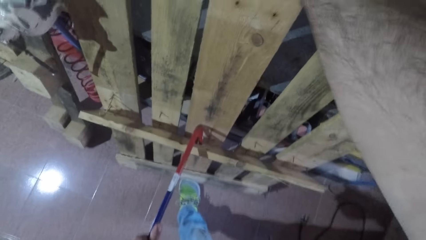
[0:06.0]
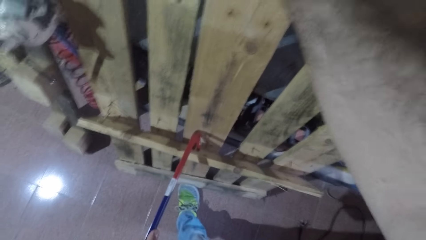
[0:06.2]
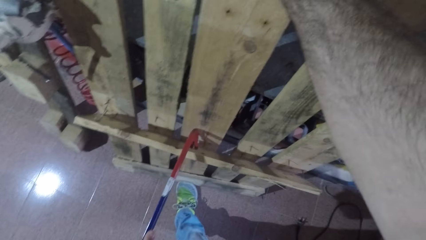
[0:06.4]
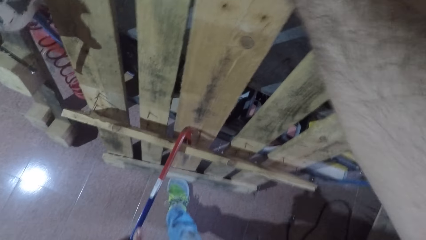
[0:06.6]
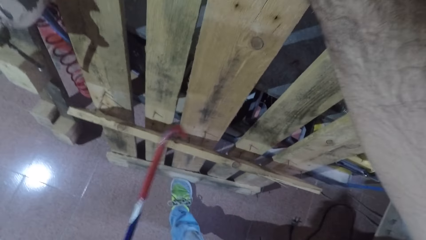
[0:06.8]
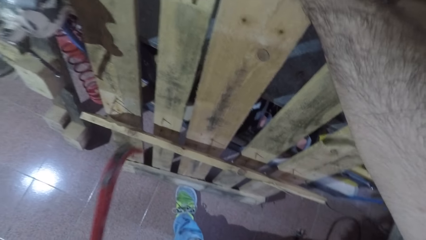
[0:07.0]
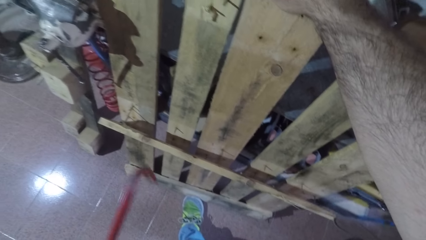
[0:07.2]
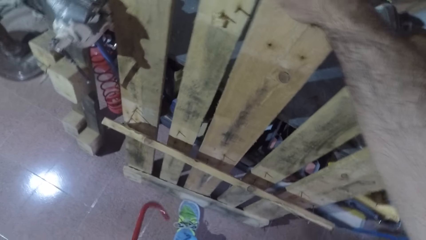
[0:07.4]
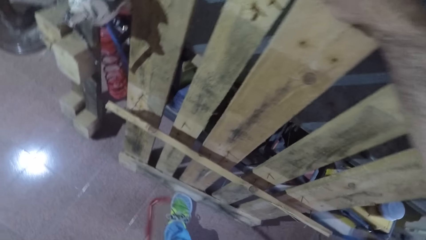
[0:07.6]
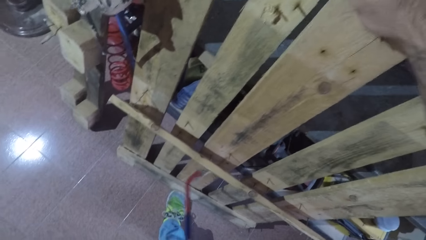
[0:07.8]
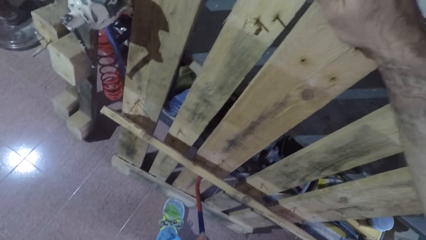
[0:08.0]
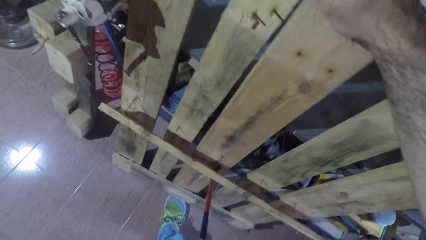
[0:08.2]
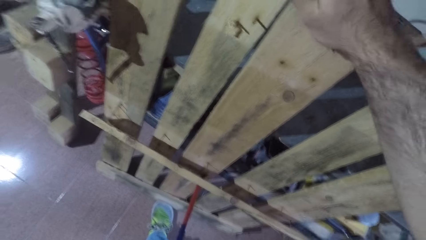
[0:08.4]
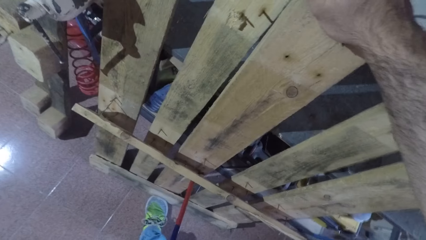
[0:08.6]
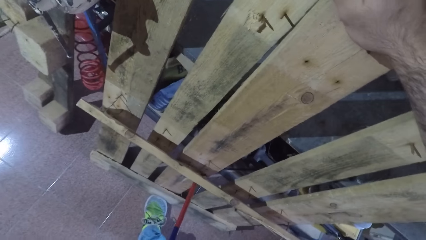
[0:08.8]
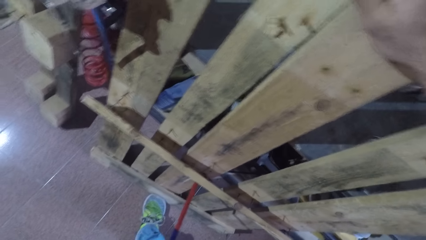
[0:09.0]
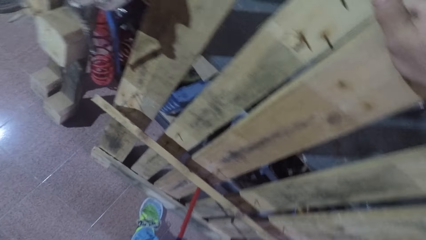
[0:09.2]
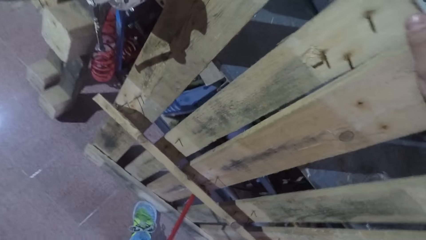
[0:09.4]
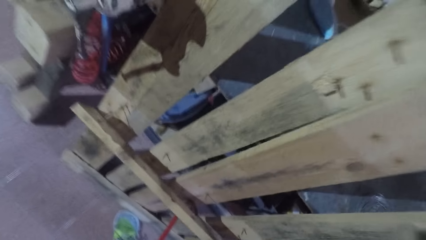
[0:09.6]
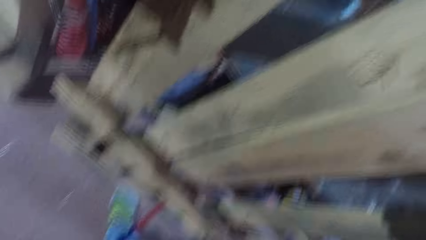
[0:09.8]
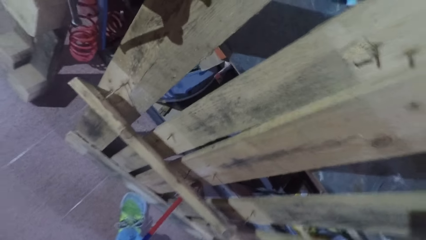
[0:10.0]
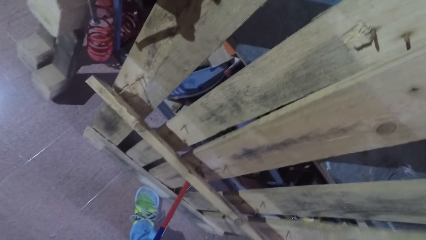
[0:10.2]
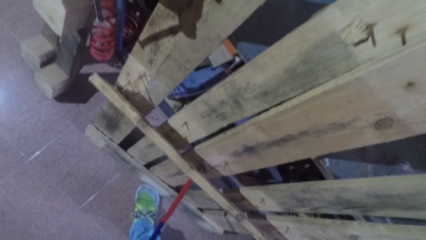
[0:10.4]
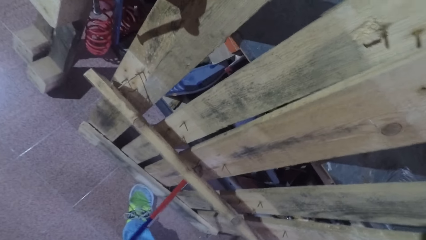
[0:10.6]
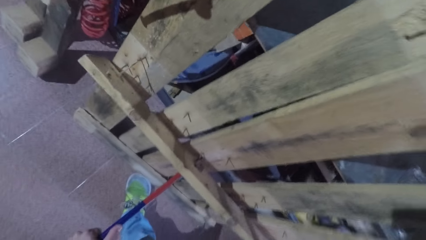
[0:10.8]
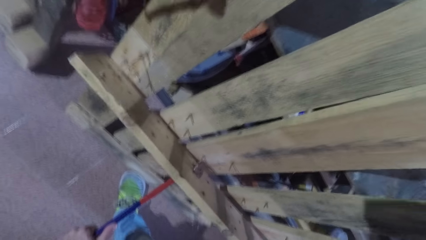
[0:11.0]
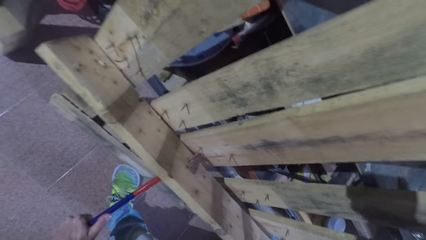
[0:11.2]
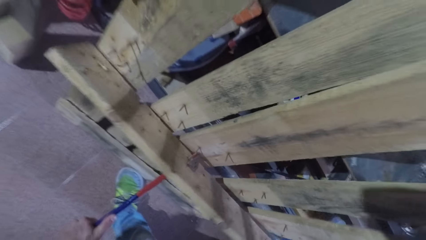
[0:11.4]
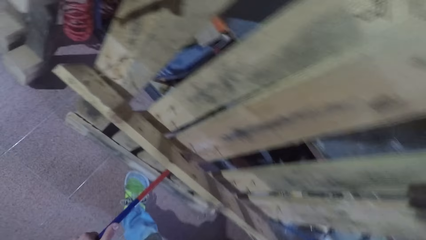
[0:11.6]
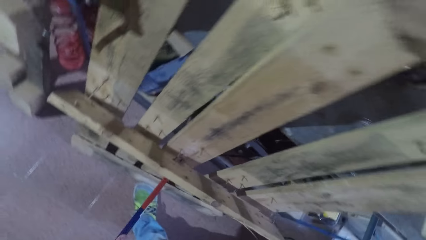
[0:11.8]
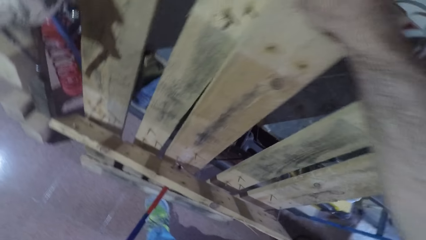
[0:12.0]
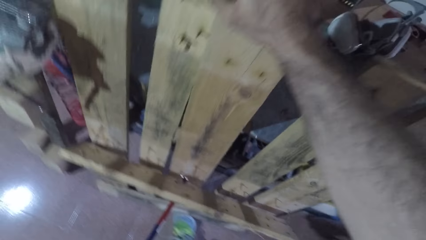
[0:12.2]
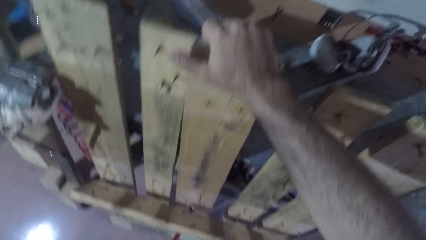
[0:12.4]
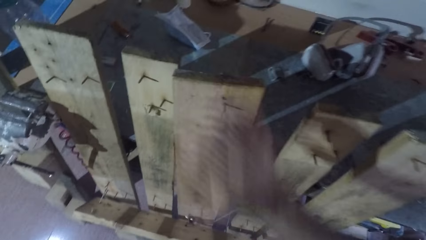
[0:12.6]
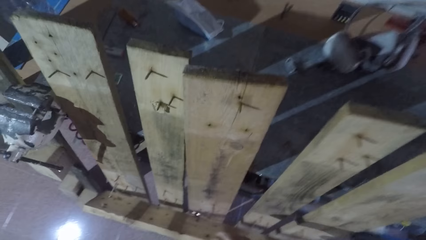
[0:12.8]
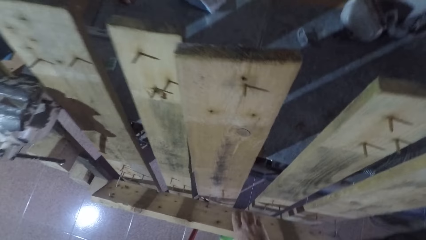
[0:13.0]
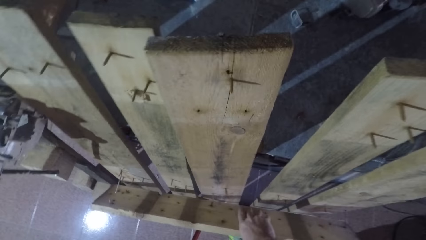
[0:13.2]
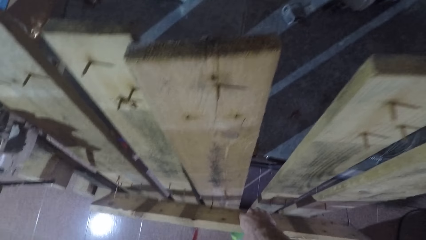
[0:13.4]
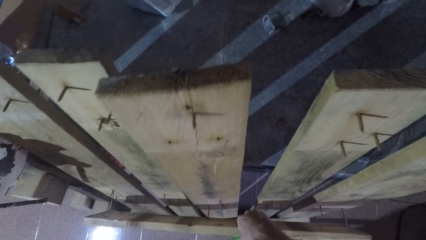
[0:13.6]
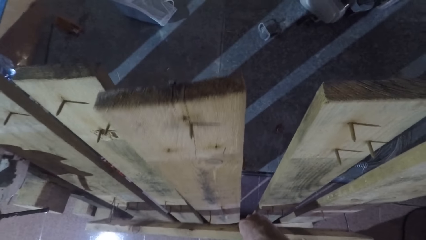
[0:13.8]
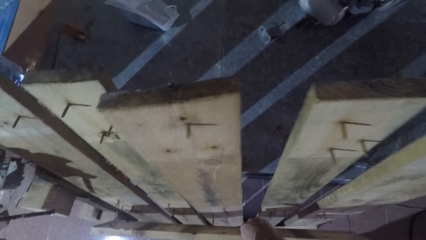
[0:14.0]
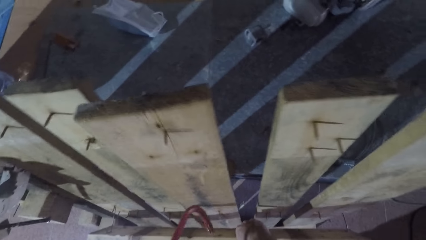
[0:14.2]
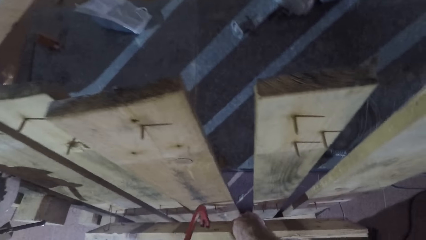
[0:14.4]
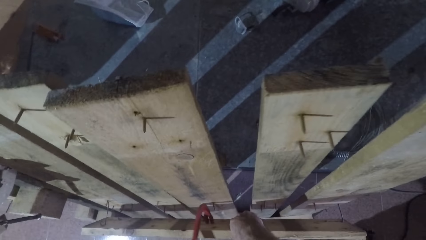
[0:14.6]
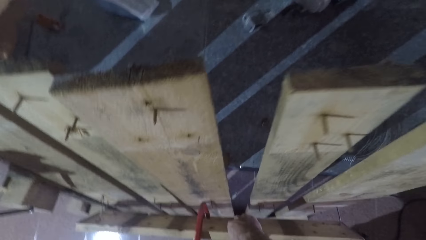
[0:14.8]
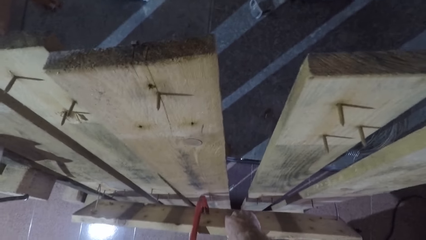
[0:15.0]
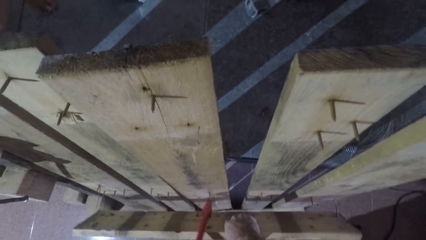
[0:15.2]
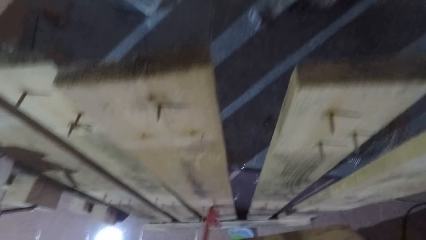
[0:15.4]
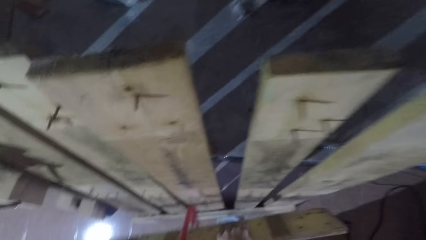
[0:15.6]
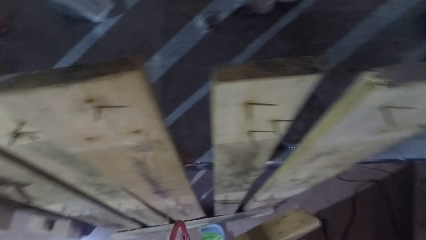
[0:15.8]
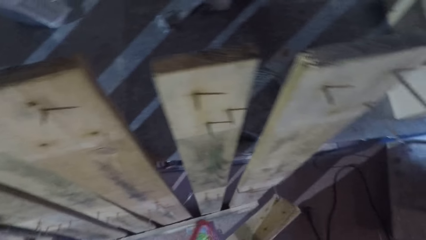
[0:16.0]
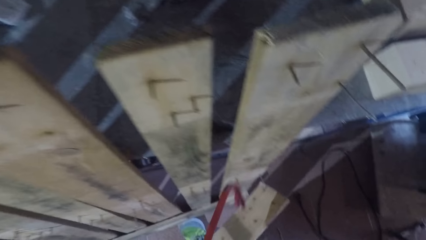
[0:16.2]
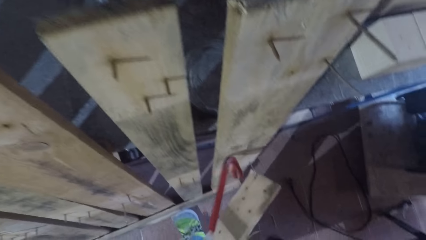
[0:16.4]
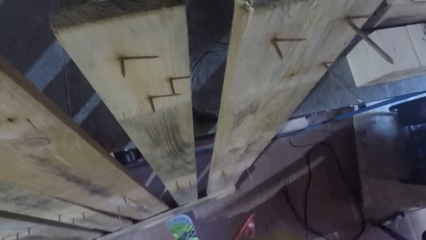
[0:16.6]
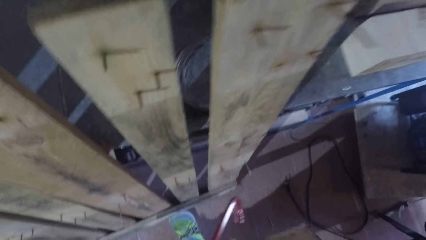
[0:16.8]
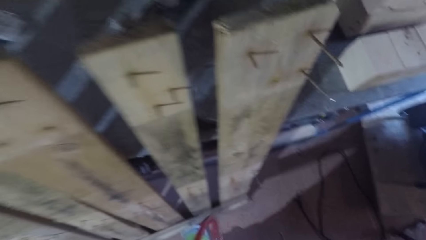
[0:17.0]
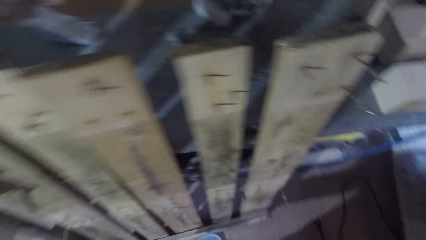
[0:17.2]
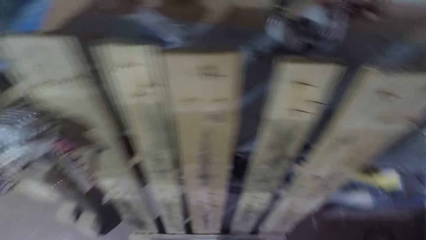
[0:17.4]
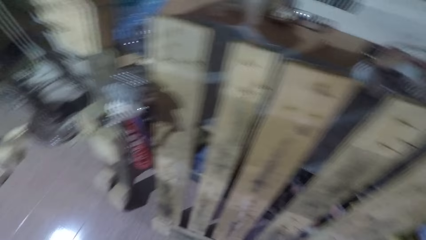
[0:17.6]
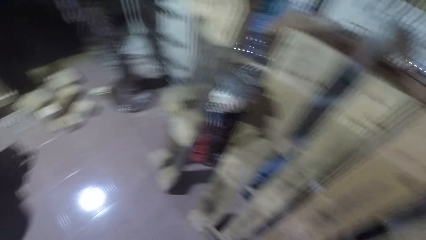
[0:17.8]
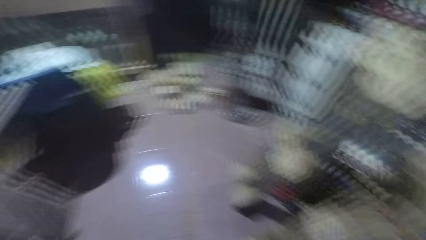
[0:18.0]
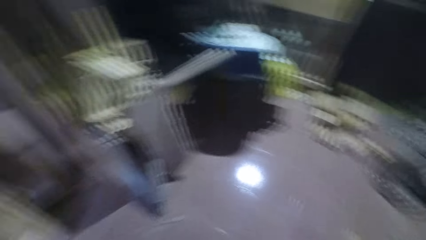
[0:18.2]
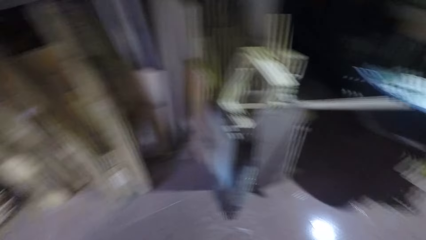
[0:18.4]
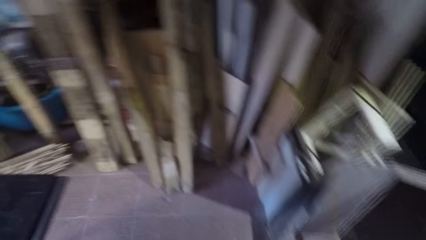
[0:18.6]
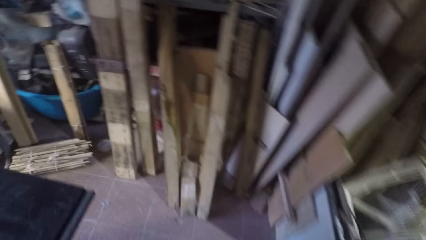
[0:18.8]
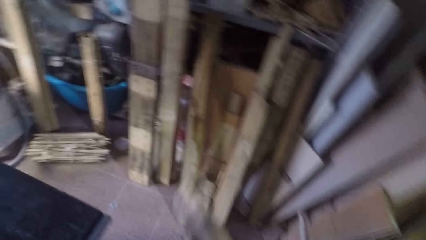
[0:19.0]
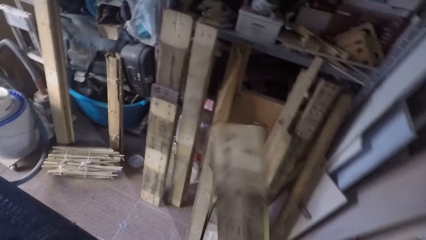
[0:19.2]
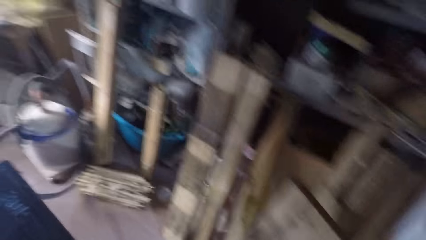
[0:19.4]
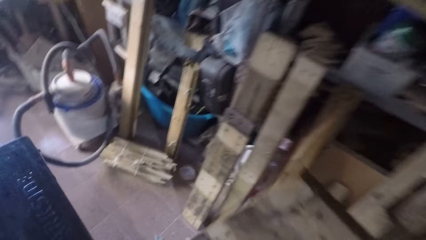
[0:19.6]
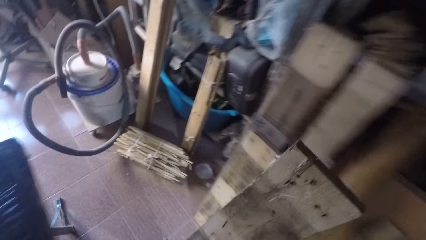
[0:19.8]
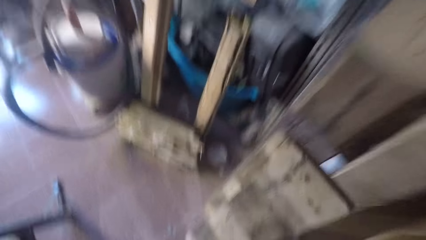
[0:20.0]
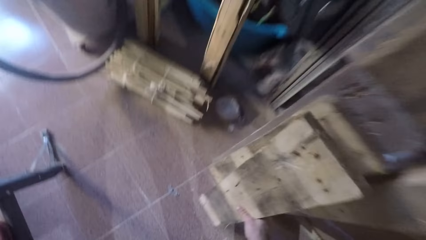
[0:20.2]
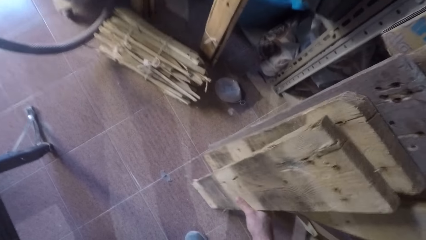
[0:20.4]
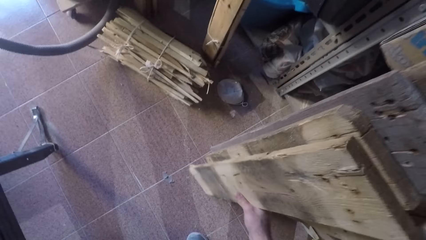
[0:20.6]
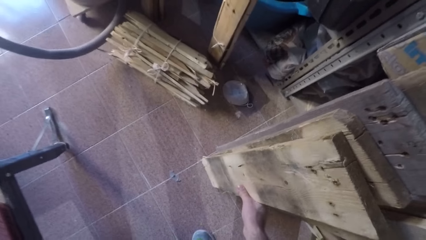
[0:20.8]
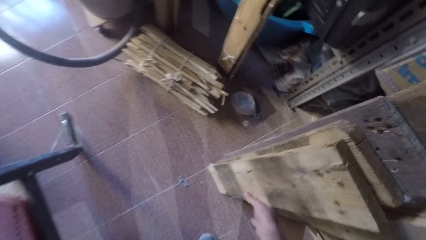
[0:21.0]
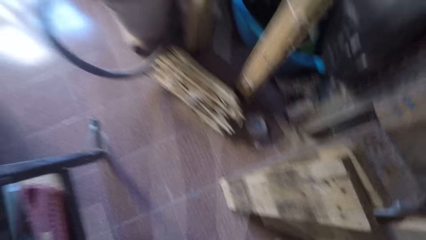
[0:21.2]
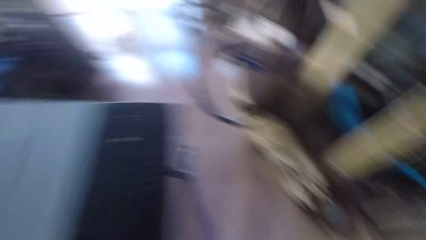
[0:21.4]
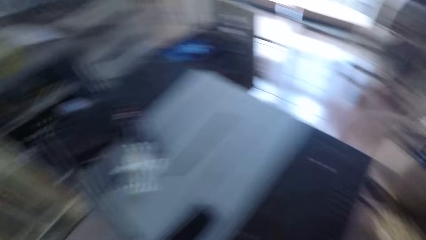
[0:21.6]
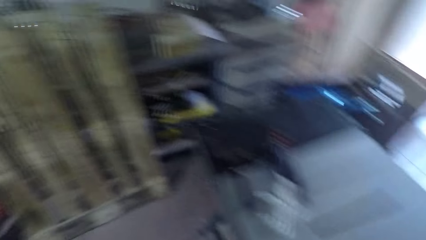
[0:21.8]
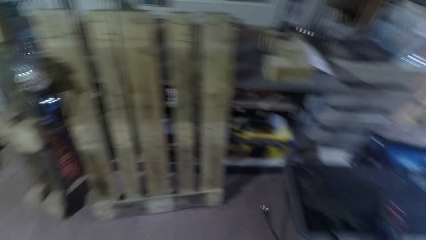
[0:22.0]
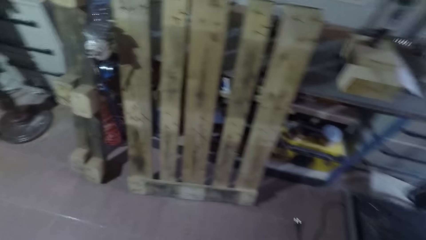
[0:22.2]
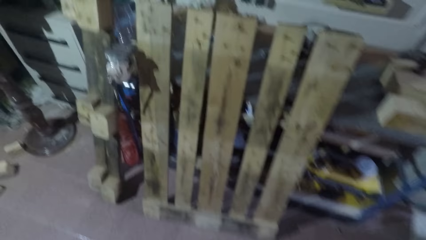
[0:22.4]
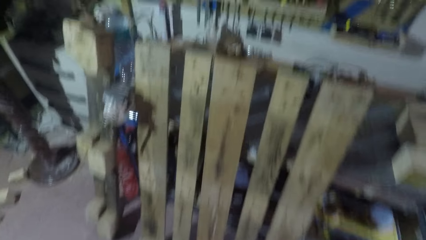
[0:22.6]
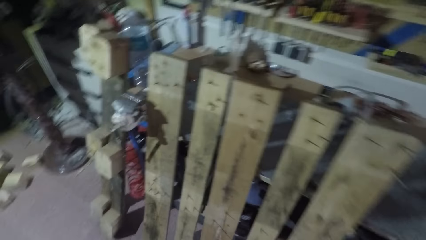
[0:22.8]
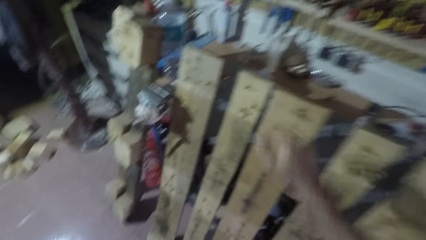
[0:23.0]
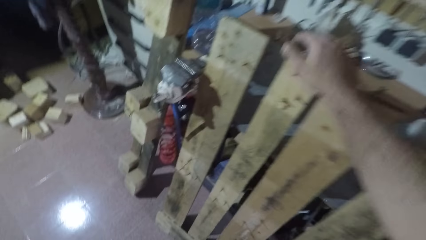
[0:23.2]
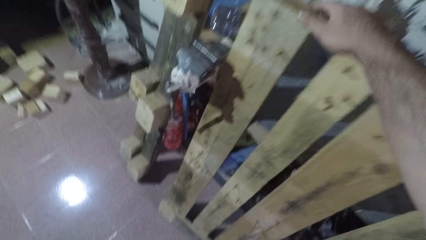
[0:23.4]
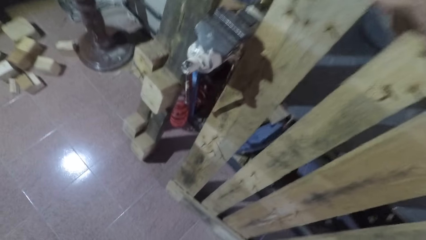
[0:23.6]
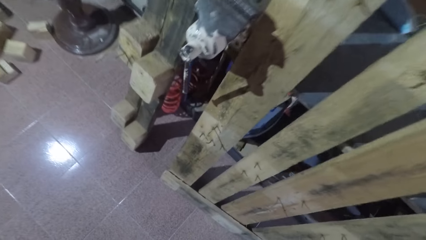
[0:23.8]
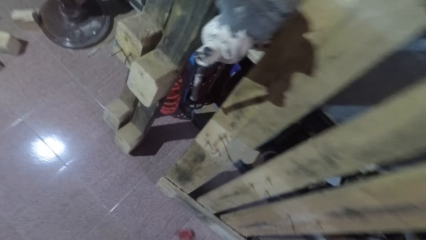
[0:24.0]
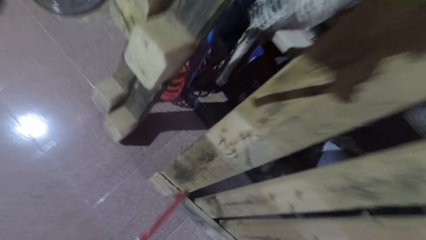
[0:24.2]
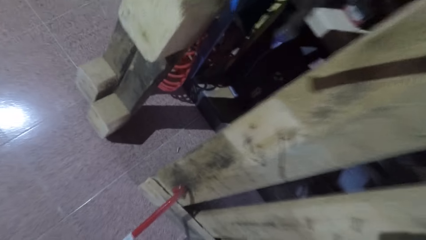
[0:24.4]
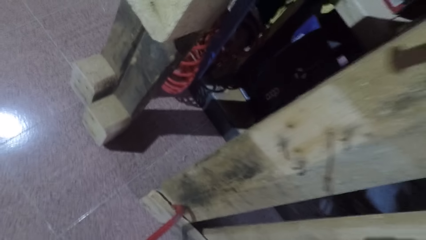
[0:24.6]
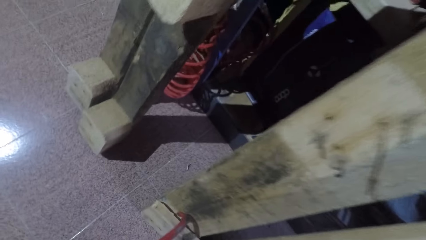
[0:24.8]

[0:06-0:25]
The camera wearer removes the crowbar from the wooden frame. He lifts the crowbar. He repositions the crowbar under the plank of wood. He unfastens the plank of wood from the wooden frame with the crowbar. He pulls a piece of timber with the crowbar. He pulls the piece of timber with the crowbar again. He lowers his hand. He pulls the piece of timber with the crowbar. He knocks out the plank of wood from the wooden frame with the crowbar. He walks towards some planks of wood. He turns to the left. He drops the detached plank of wood. He pulls the piece of timber with the crowbar. He places the timber of a bed base on the floor. He walks towards the wooden frame. He turns to the right. He places his right hand on the wooden frame. He stretches his hand towards the timber of the bed base.
